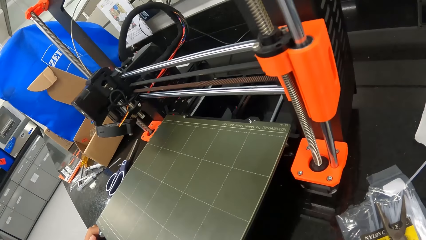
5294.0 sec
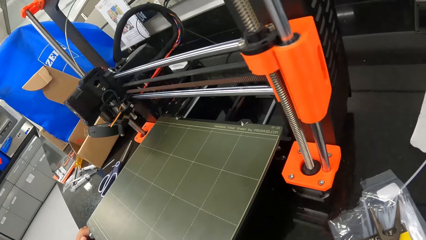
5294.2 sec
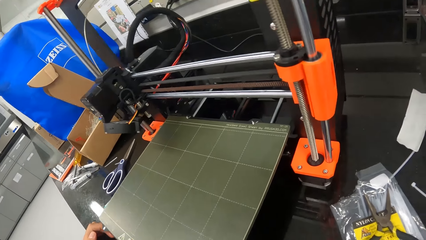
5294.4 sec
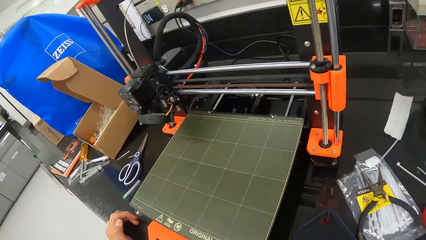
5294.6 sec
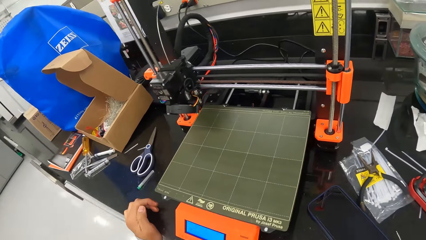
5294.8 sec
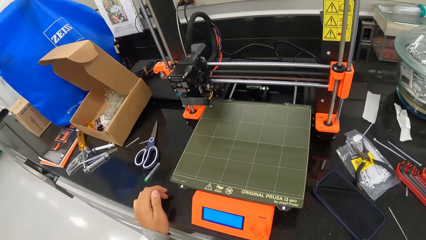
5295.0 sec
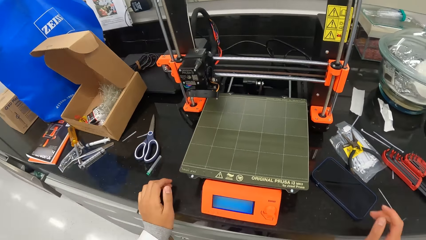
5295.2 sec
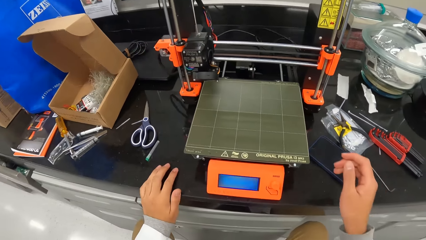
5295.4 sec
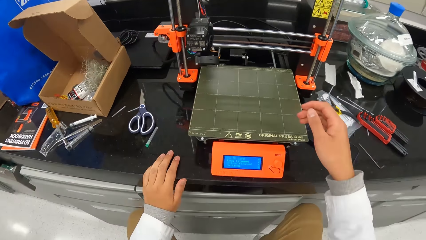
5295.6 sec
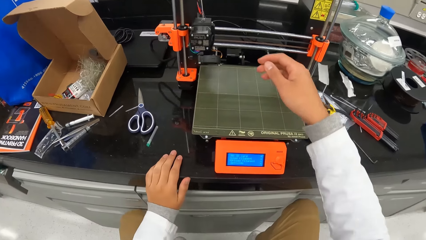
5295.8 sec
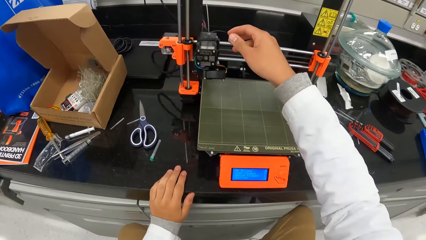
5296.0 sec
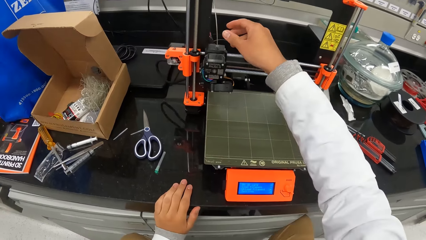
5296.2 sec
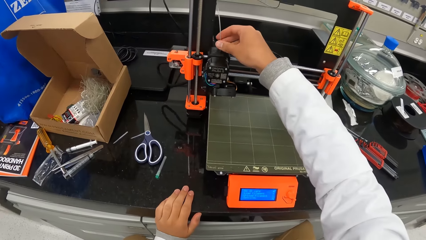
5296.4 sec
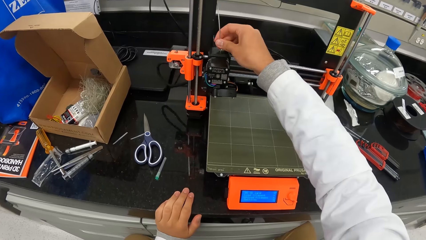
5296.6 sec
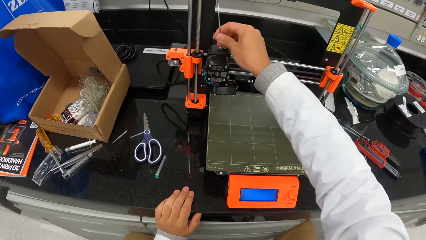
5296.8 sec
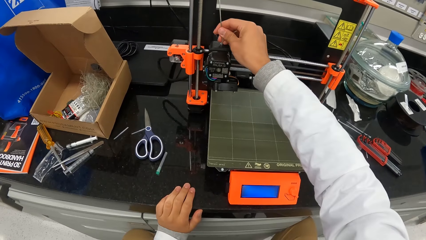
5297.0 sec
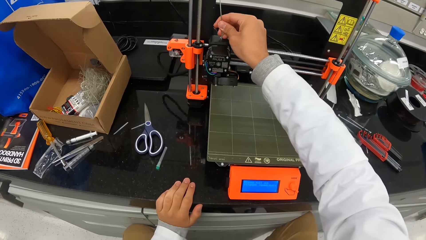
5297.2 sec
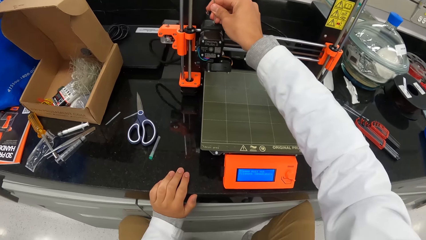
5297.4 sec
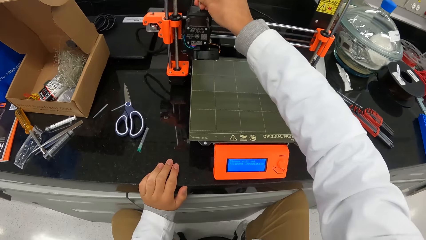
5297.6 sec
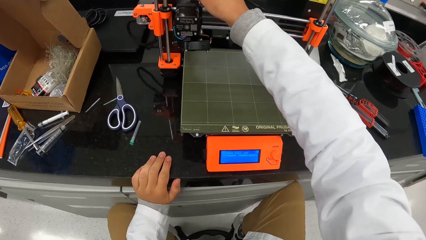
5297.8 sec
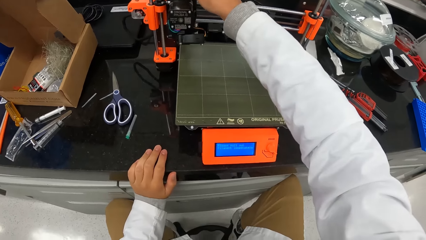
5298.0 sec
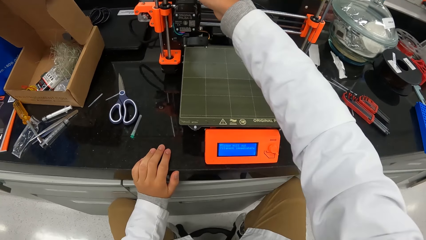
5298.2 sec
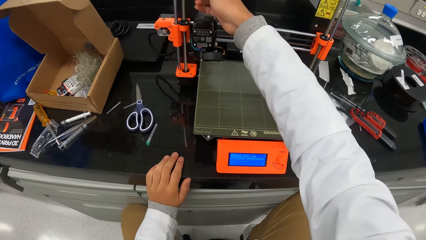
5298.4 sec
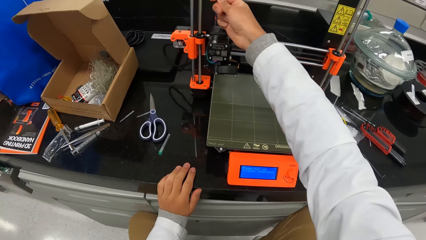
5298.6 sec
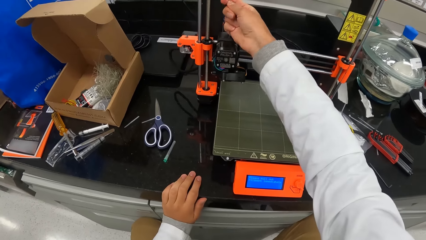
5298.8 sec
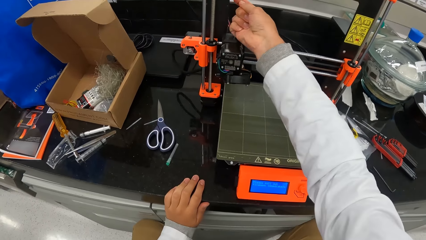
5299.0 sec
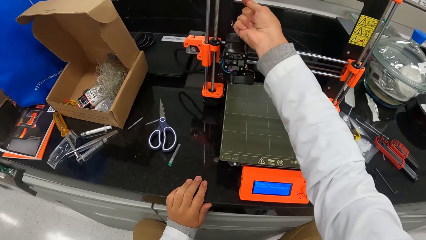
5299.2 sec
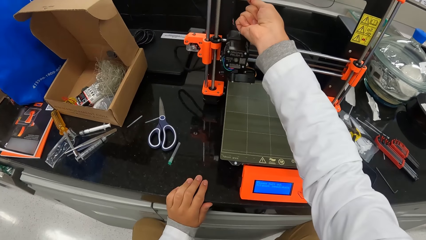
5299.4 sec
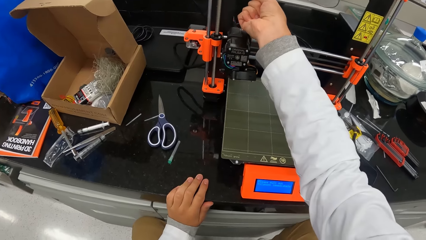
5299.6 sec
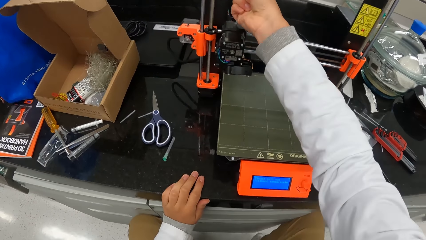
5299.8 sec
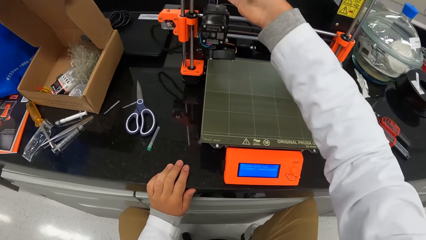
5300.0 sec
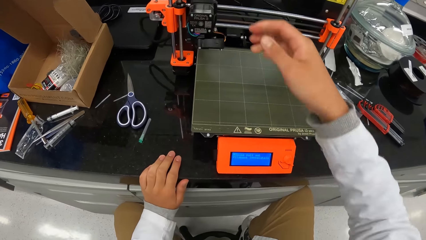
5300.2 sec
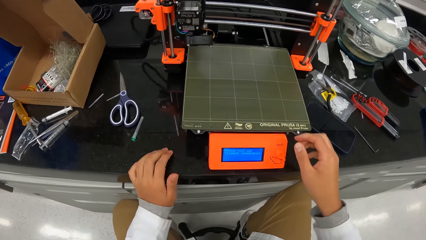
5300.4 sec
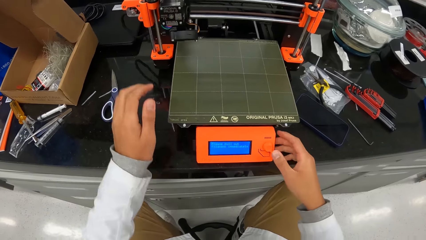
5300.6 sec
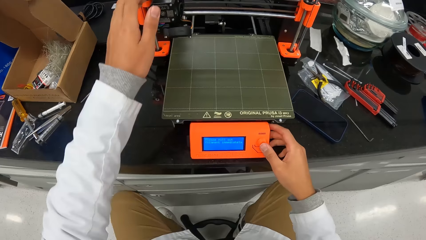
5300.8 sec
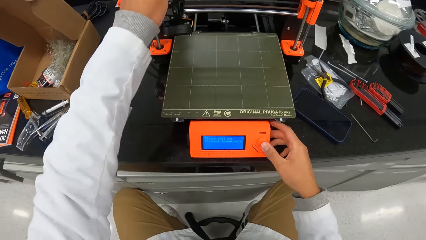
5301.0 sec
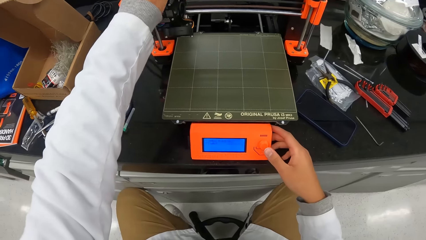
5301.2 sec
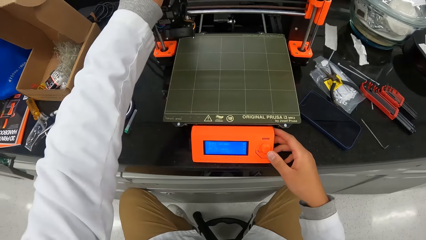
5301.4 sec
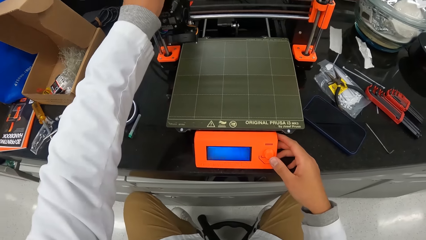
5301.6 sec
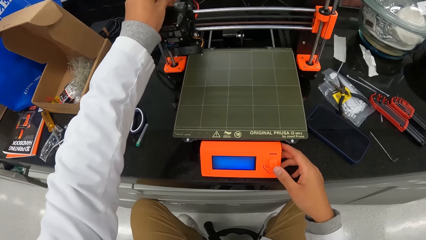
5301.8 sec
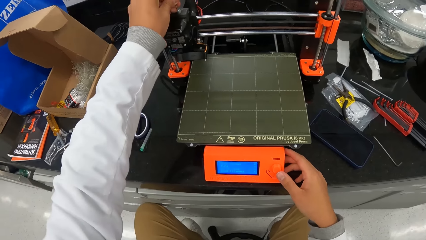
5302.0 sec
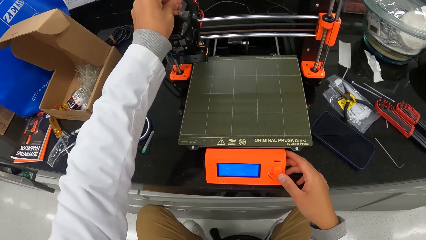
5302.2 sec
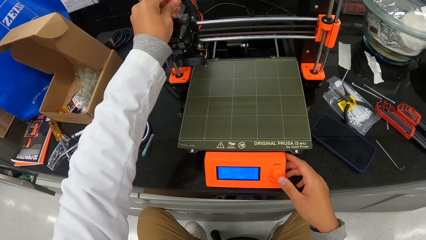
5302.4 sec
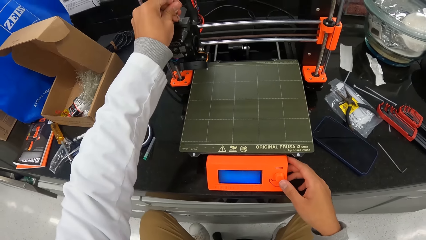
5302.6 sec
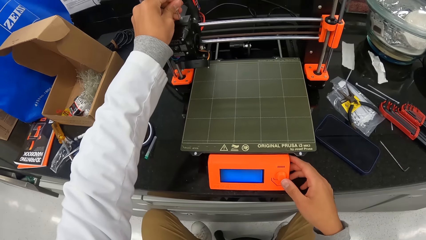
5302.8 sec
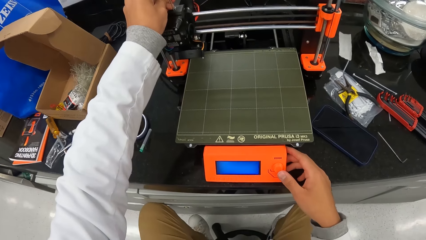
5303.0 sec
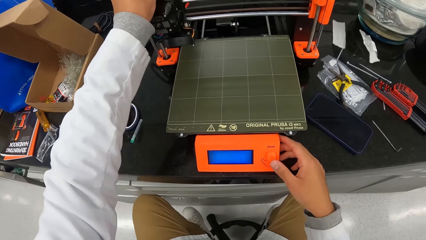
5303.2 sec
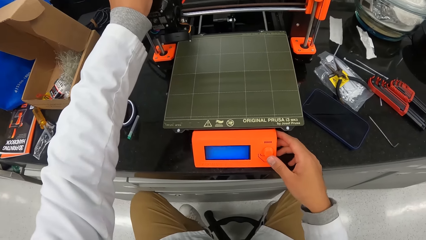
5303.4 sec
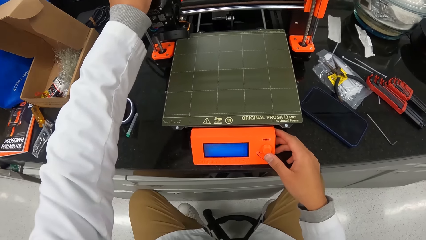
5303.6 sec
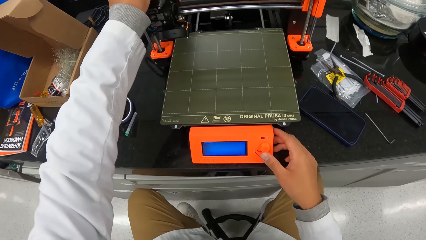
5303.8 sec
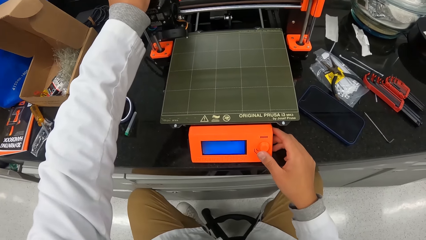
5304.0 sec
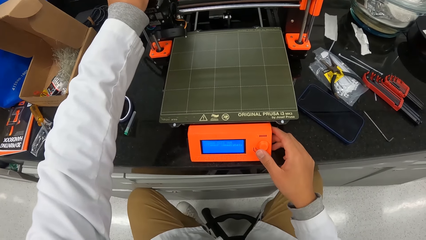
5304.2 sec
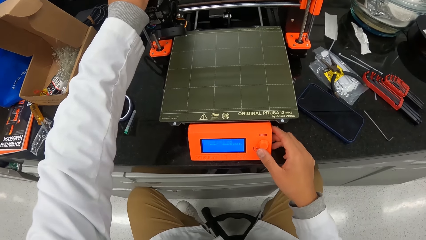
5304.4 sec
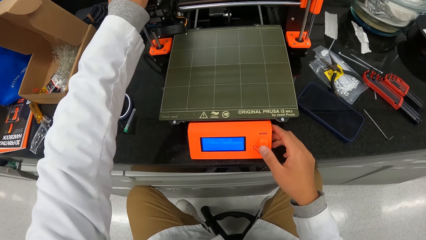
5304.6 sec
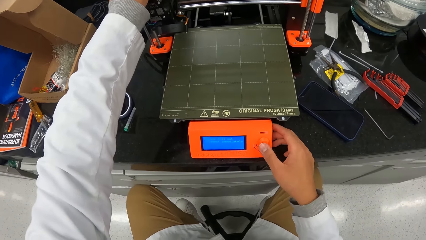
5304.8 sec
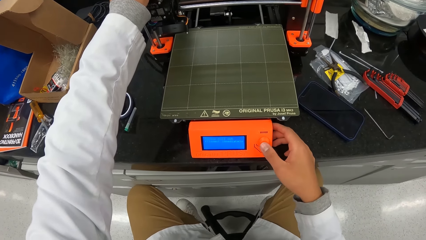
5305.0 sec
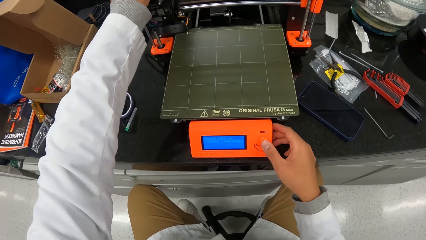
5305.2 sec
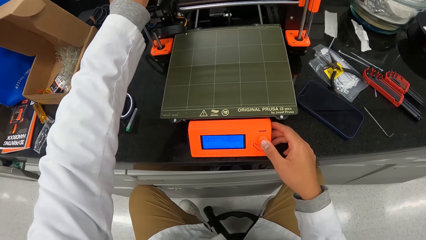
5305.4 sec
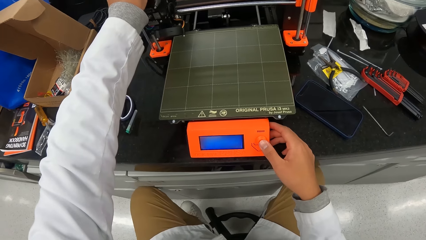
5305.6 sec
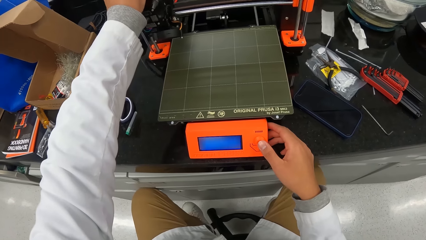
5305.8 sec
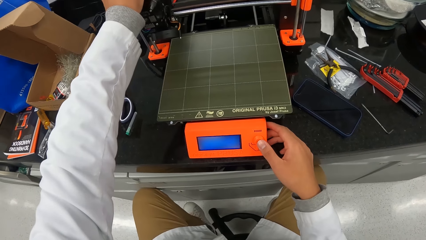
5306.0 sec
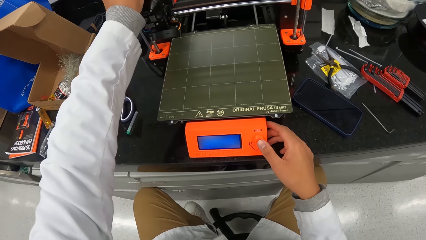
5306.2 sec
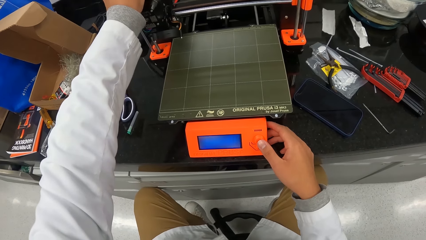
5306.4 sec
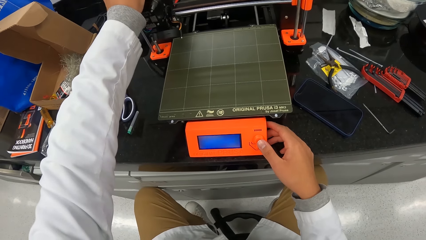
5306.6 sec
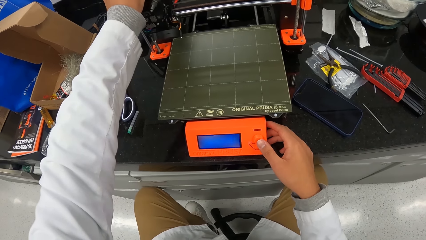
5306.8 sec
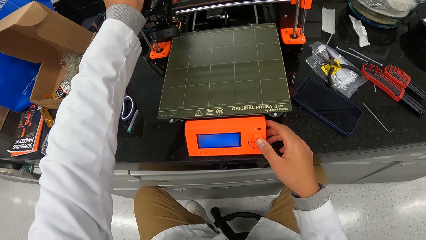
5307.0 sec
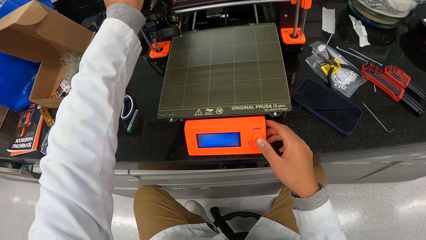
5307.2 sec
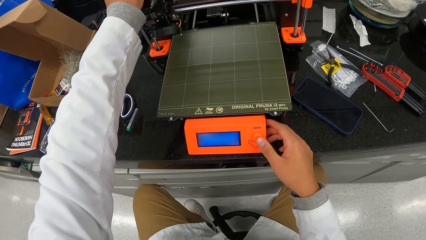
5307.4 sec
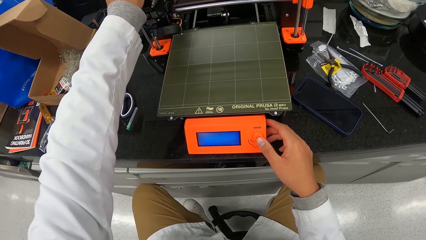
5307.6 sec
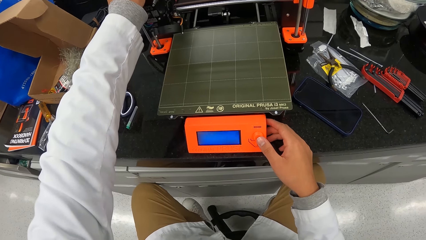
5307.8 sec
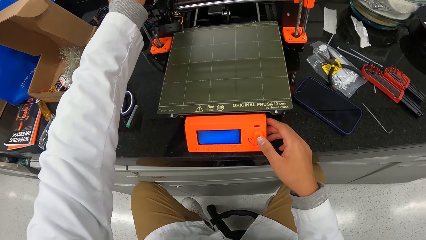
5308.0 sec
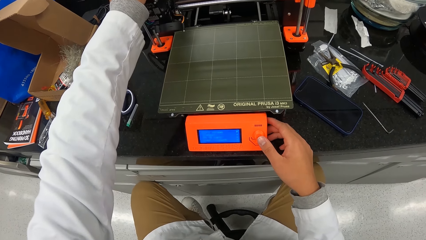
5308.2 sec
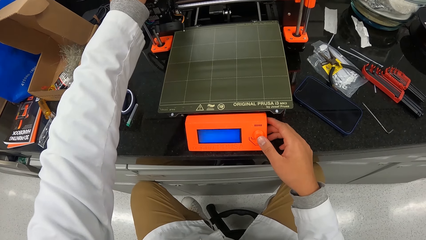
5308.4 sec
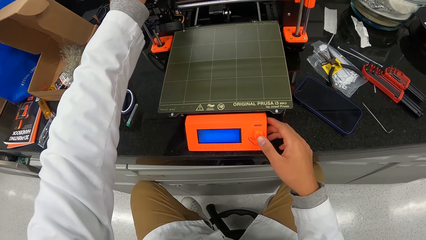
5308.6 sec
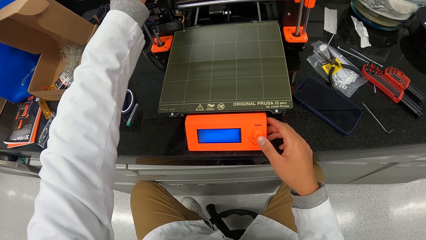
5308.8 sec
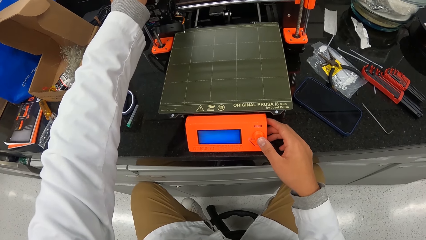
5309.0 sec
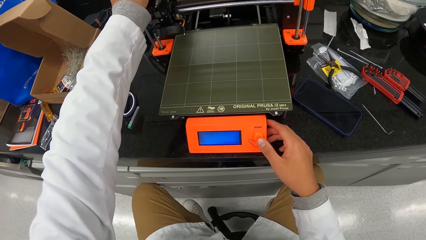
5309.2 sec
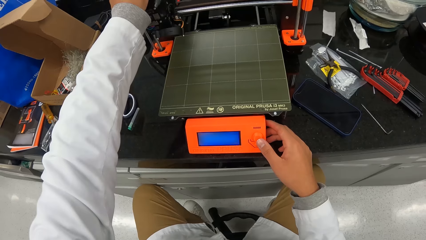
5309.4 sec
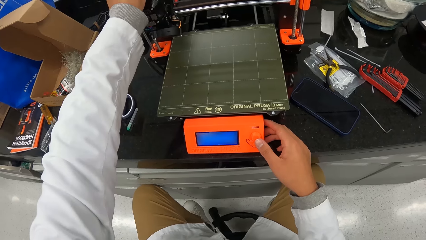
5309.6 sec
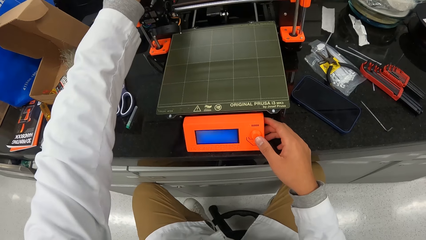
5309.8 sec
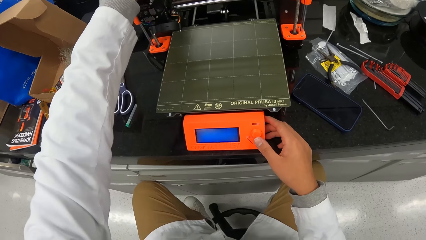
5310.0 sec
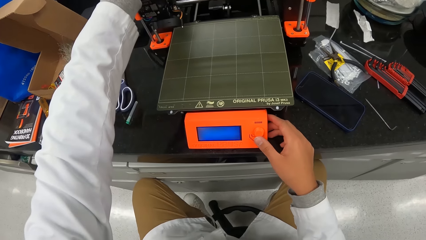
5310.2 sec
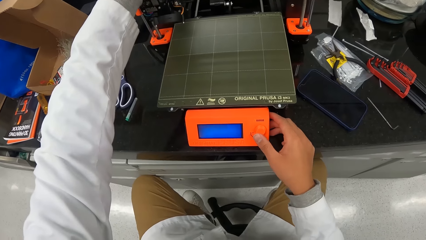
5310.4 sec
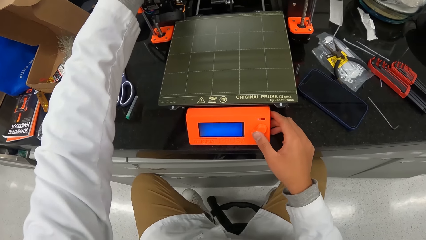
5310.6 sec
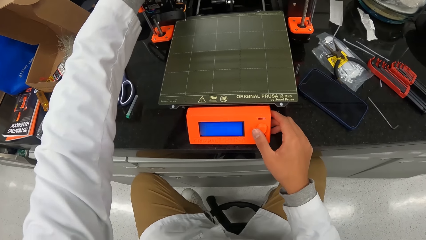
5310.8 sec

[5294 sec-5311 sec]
The camera wearer looks around. He holds the cable on the 3D printer on the countertop with his right hand. He pulls the cable on the 3D printer on the countertop with his right hand. He removes his right hand from the cable on the 3D printer on the countertop. He presses the button on the machine. He rotates the knob on the 3D printer on the countertop with his right hand. He holds the cable on the 3D printer on the countertop with his left hand. He presses the button on the machine.
